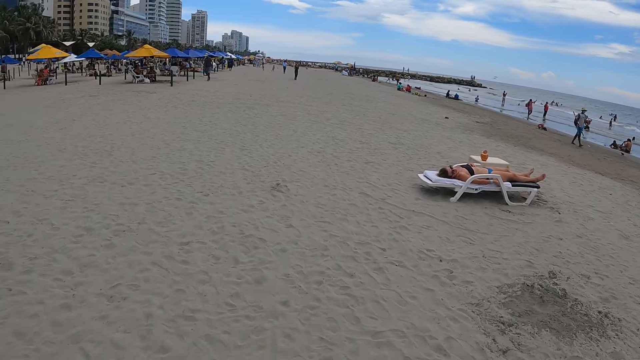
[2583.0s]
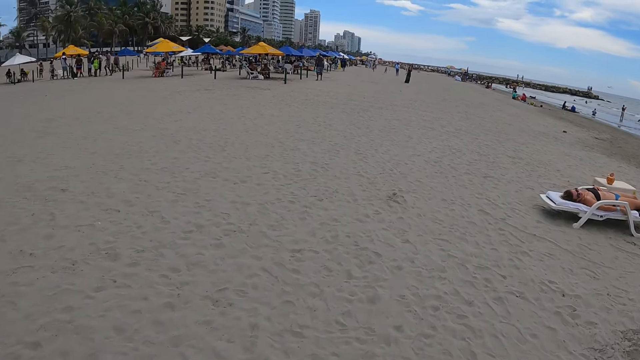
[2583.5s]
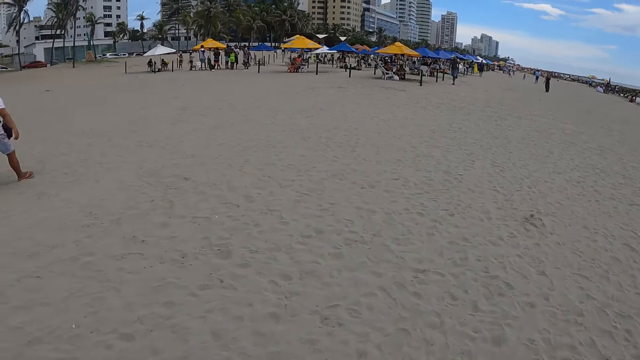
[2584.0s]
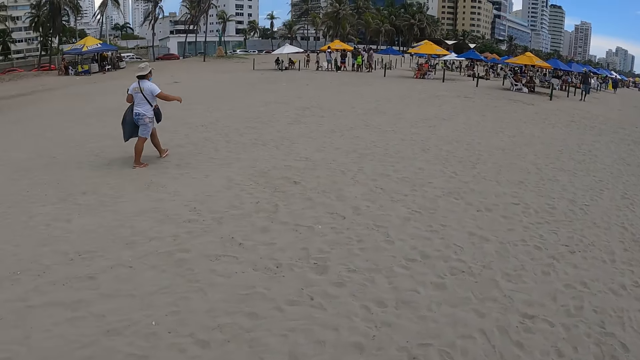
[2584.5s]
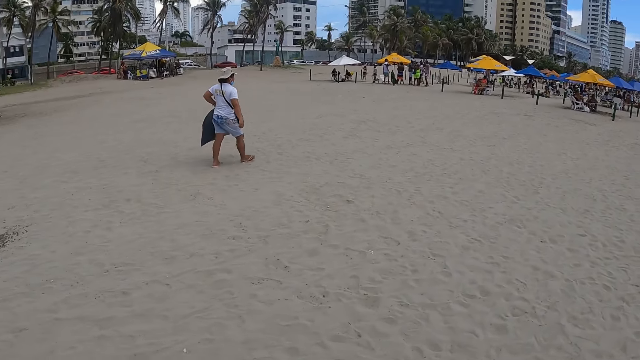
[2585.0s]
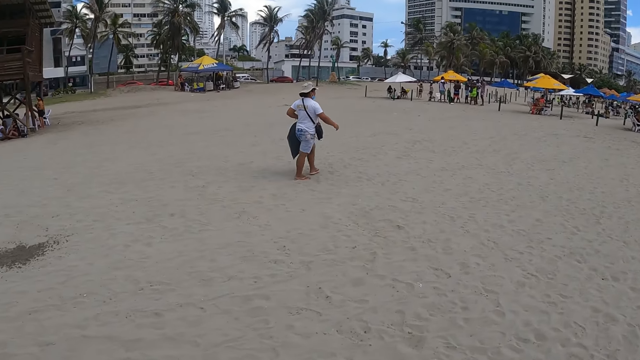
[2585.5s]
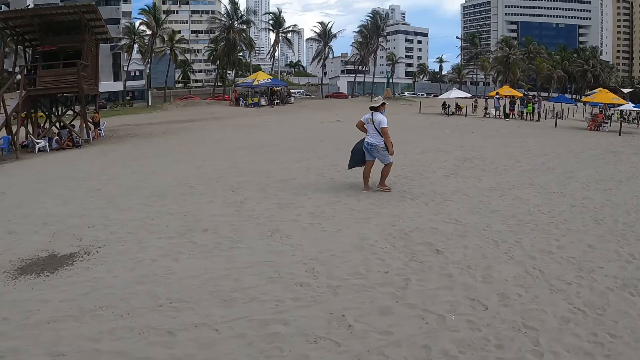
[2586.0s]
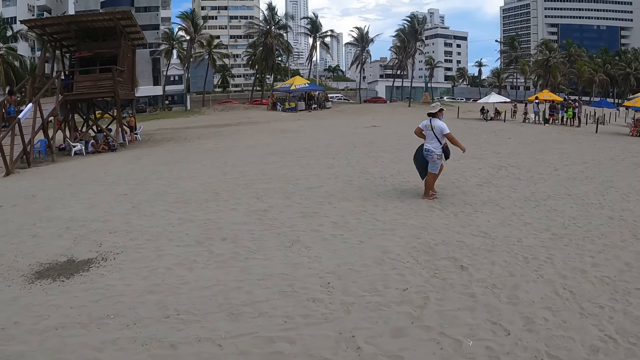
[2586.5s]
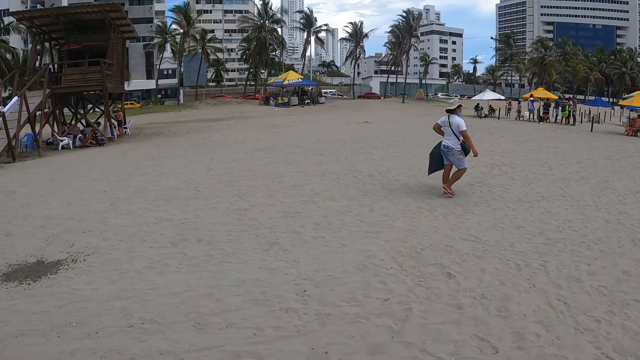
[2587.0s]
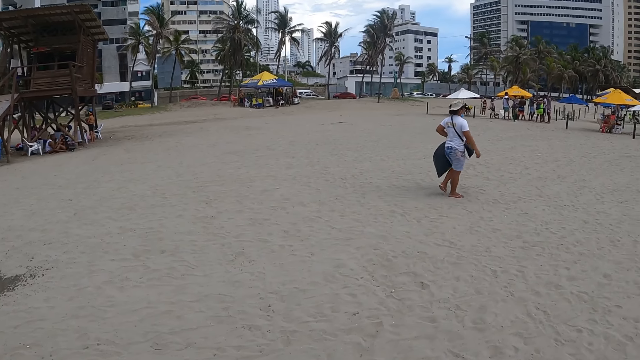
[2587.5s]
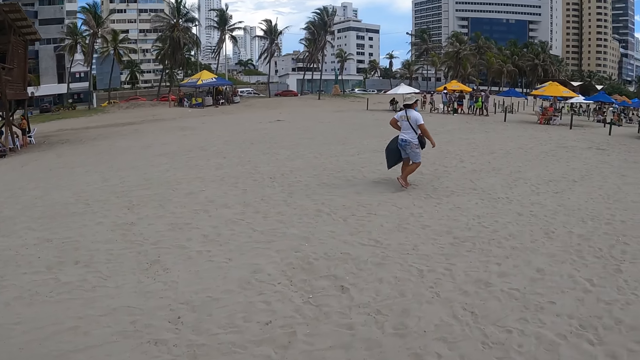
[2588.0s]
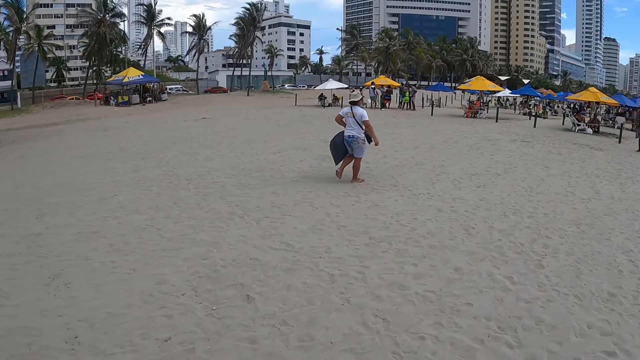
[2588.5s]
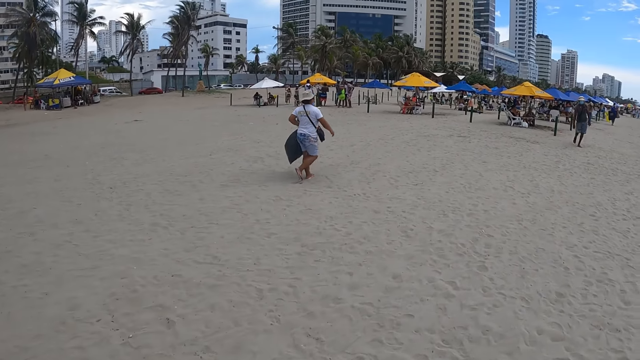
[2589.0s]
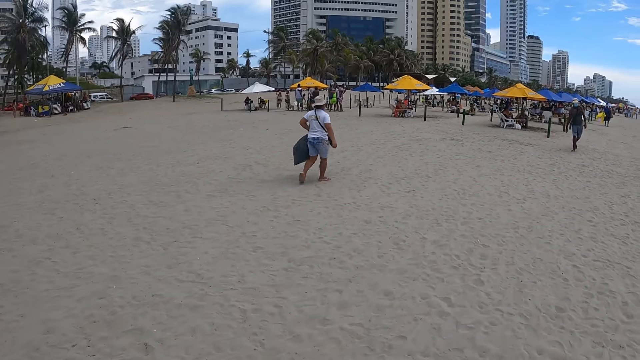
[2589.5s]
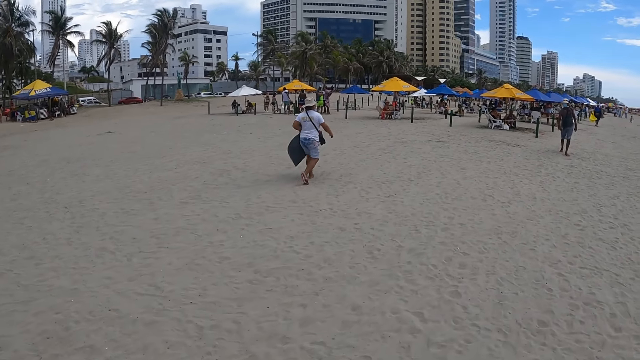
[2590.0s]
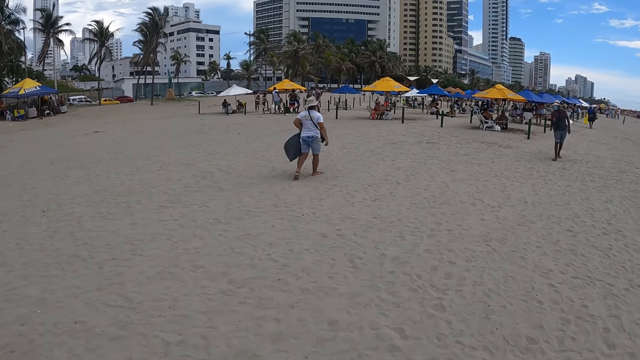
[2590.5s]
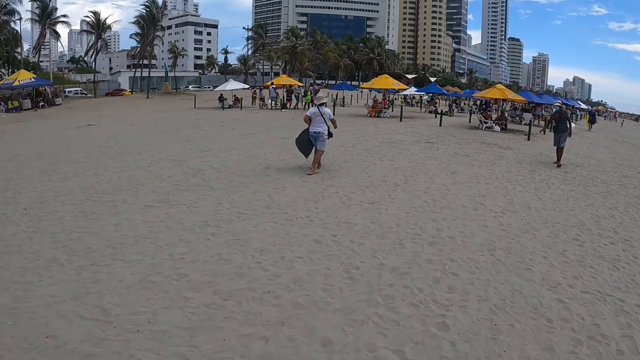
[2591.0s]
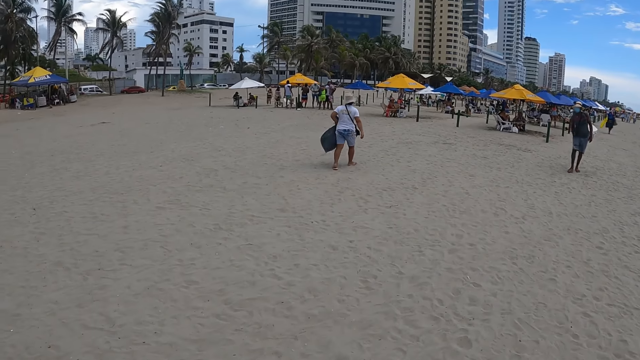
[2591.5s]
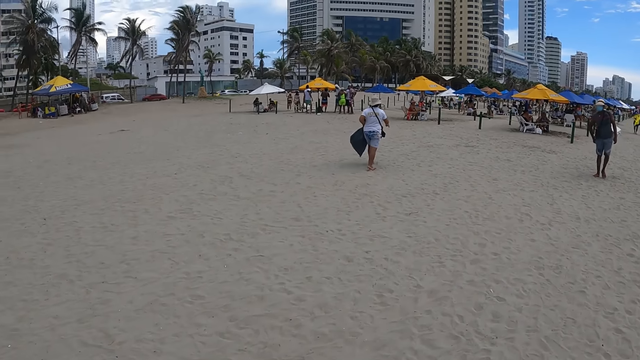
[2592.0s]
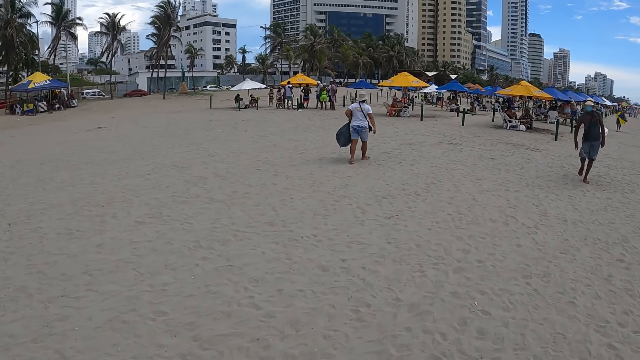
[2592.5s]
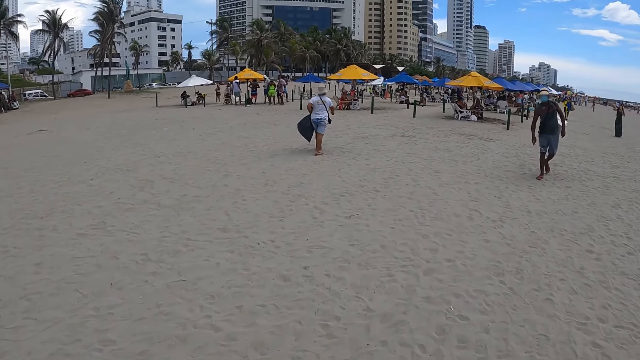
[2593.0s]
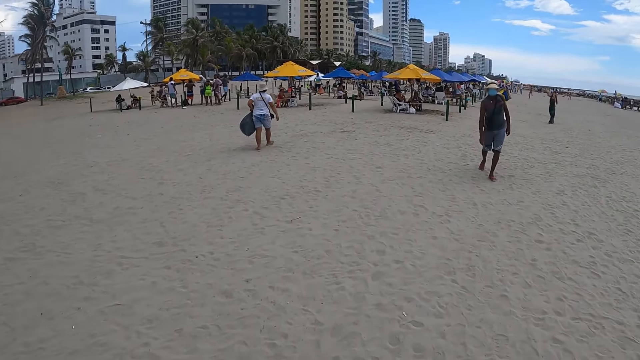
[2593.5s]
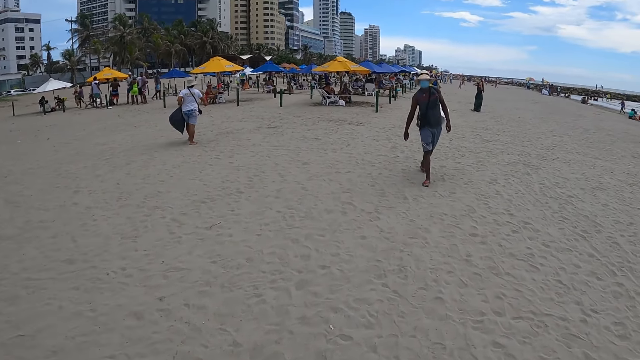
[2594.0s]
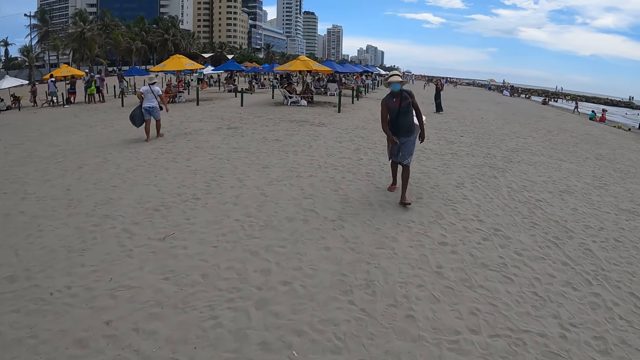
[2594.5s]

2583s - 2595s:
The camera wearer looks around. They walk around.

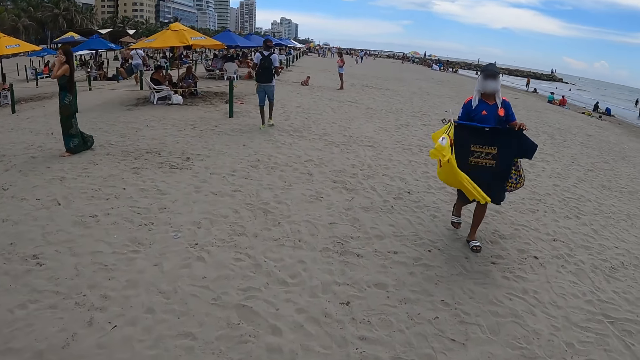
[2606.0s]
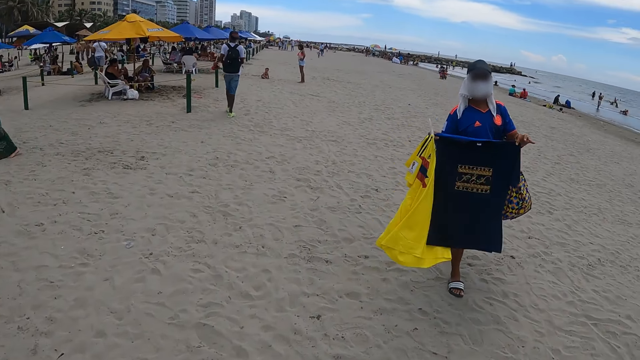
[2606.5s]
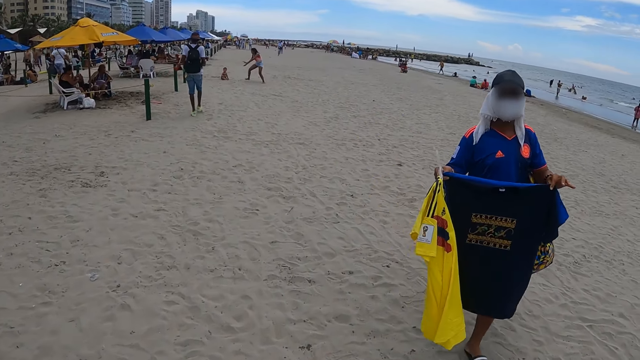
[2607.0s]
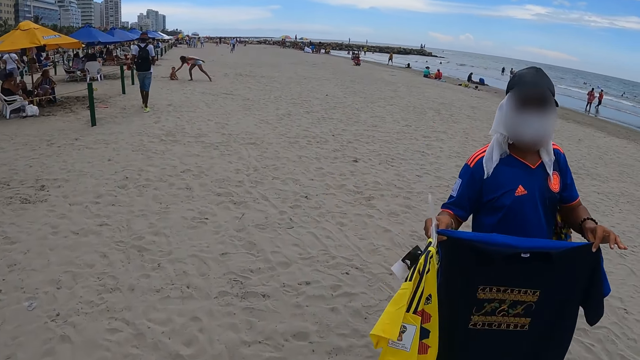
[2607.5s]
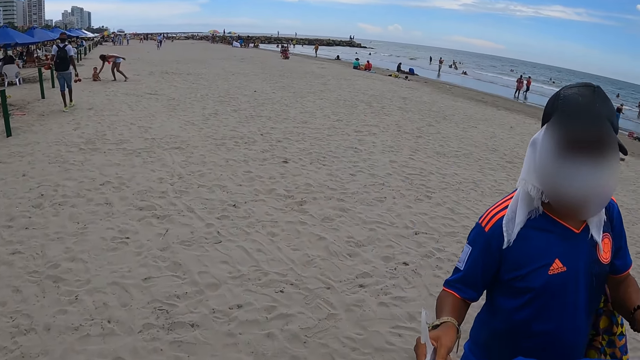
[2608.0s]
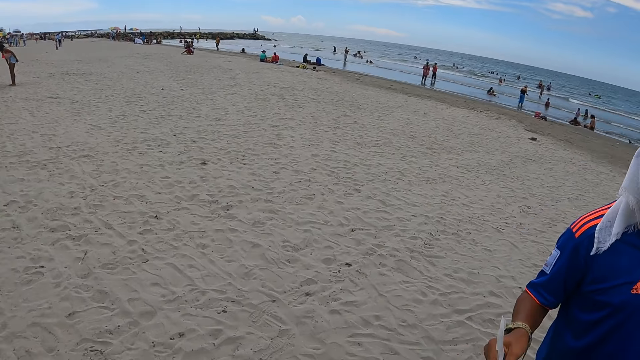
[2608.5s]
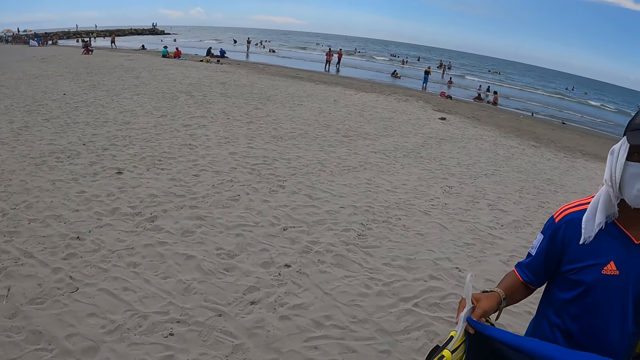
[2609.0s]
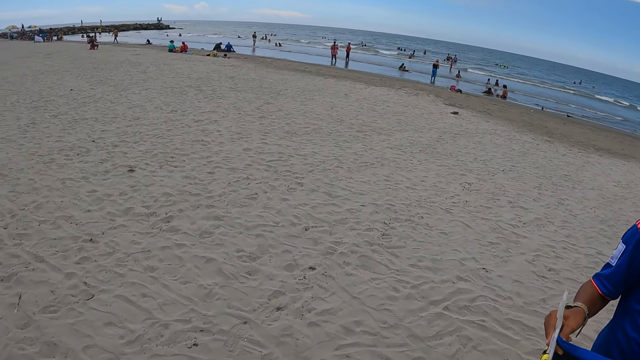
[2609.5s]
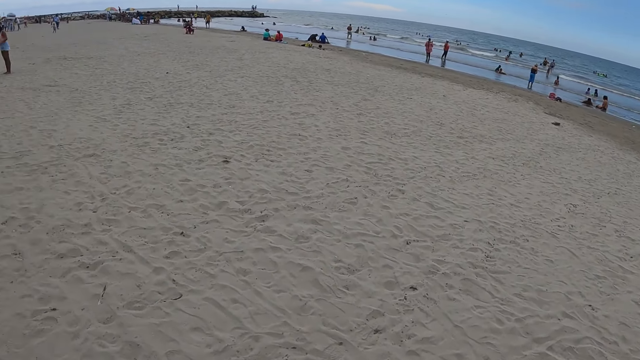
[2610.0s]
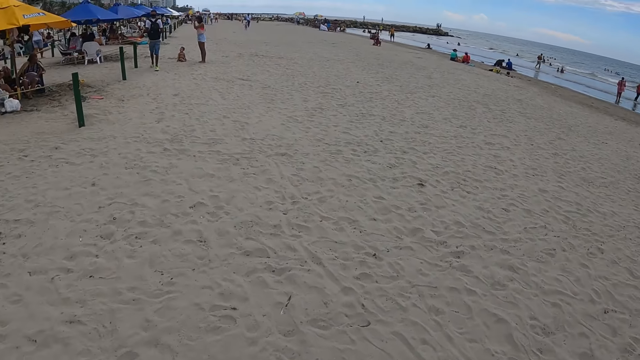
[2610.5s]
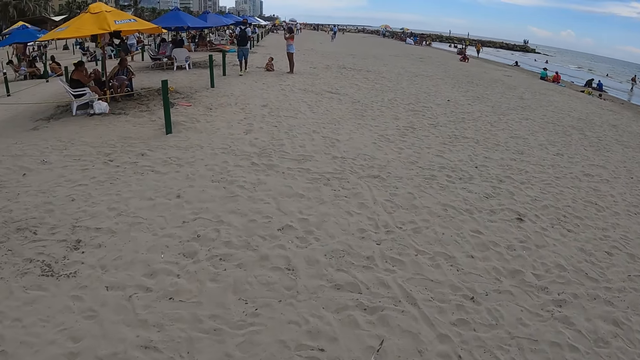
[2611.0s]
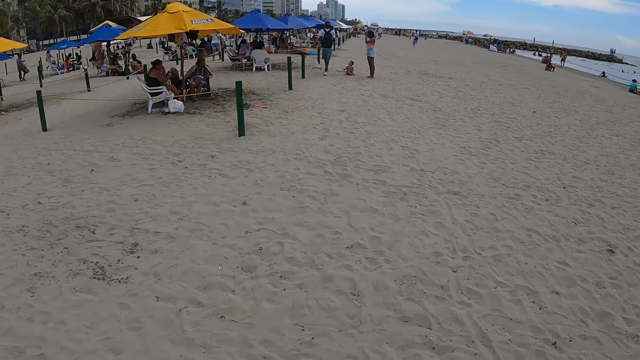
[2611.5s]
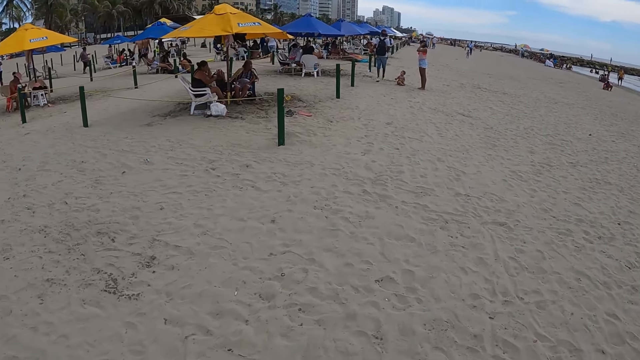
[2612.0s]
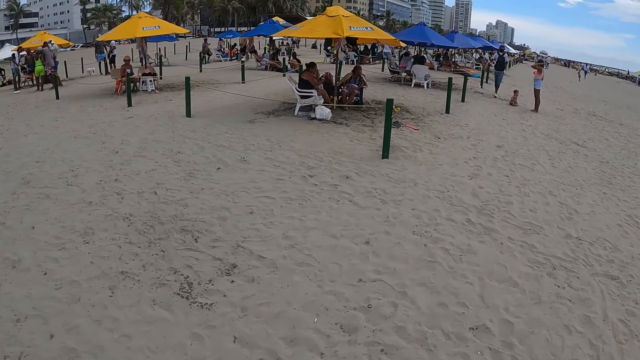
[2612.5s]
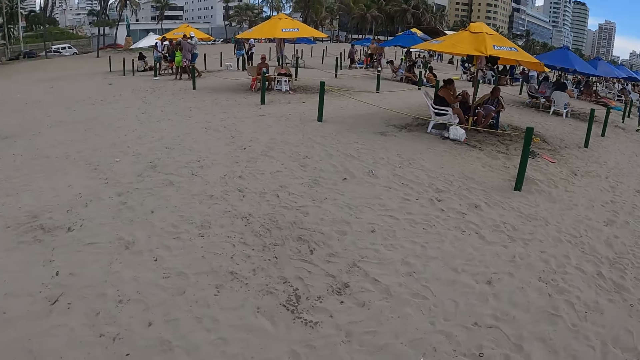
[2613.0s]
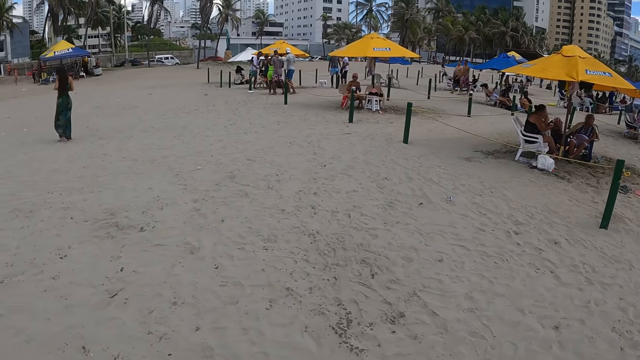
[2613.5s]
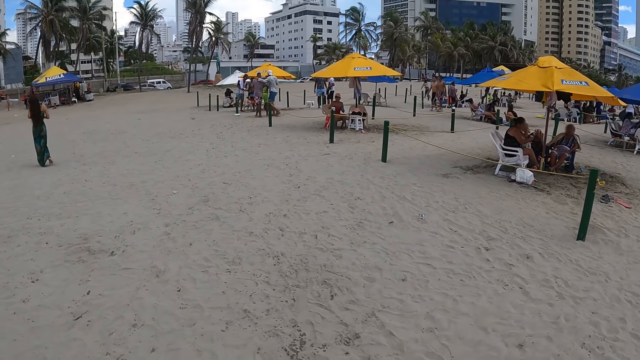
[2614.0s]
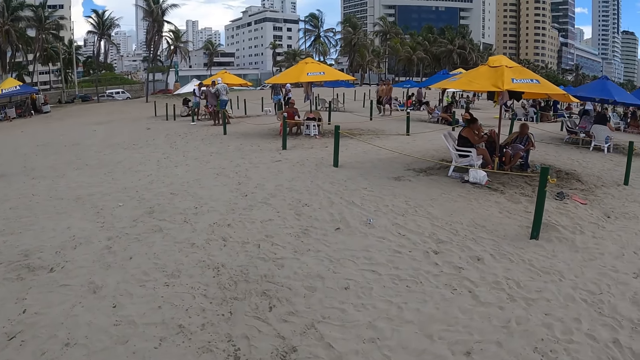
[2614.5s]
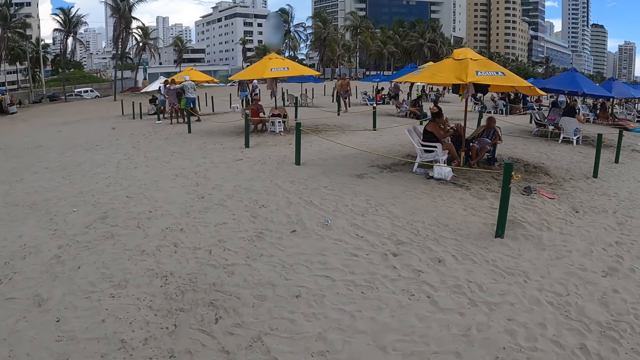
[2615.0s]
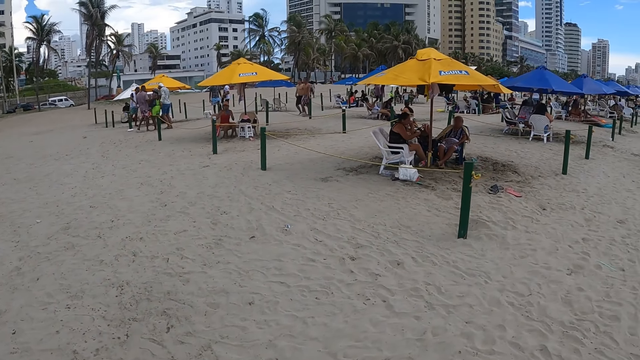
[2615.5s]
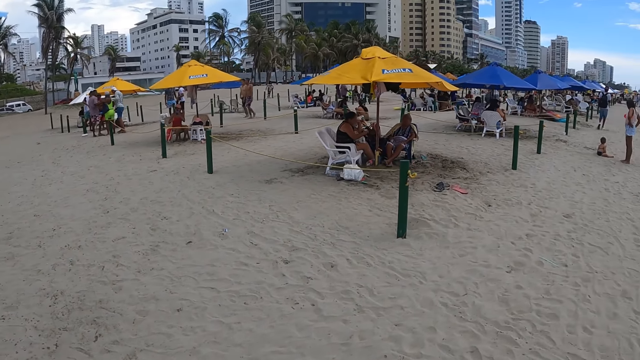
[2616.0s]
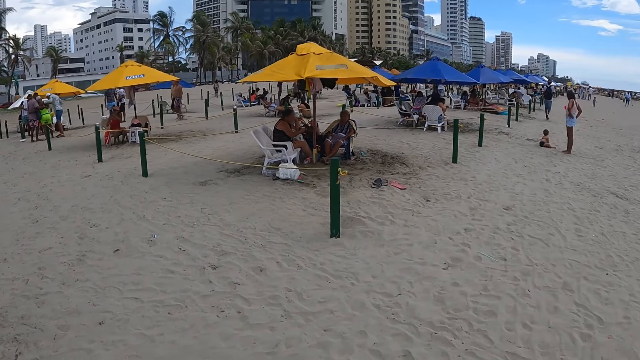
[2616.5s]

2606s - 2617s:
A person shows a shirt to the camera wearer. The camera wearer looks around. They look around again.
